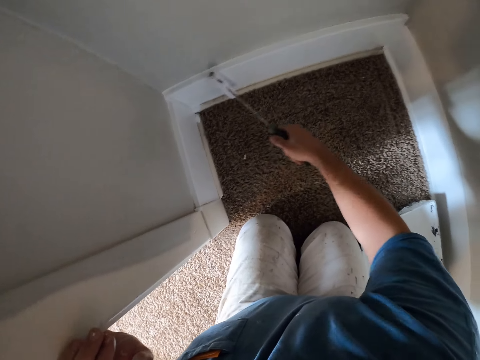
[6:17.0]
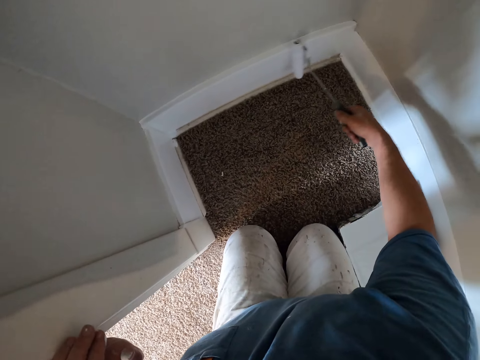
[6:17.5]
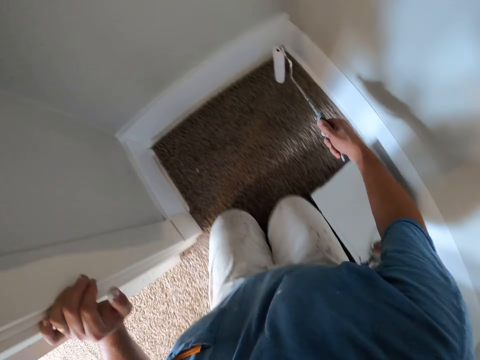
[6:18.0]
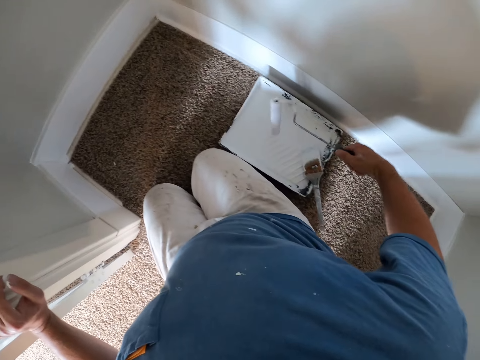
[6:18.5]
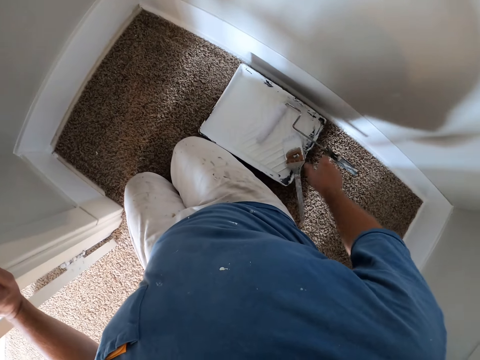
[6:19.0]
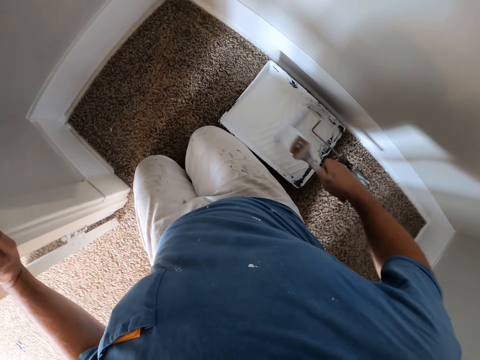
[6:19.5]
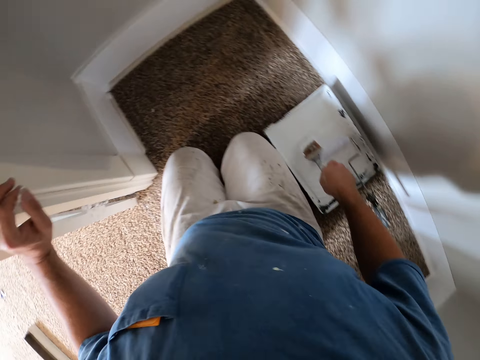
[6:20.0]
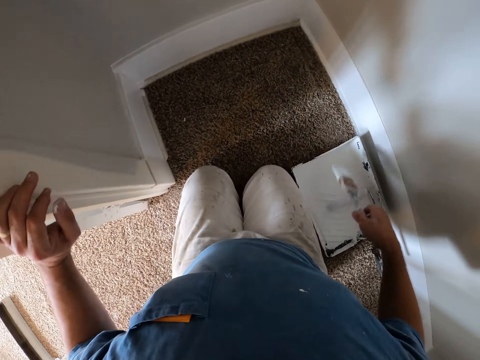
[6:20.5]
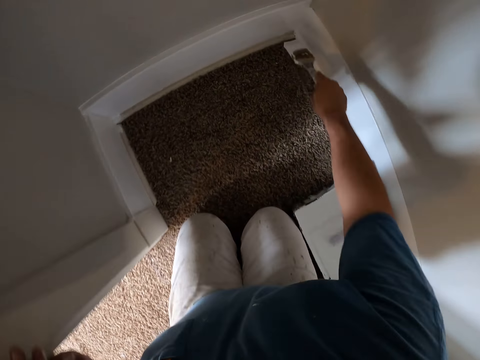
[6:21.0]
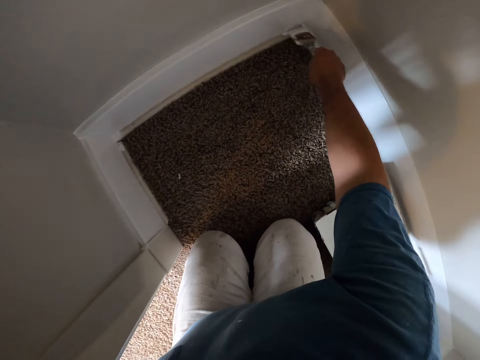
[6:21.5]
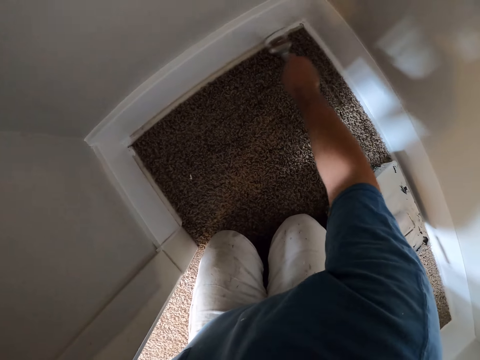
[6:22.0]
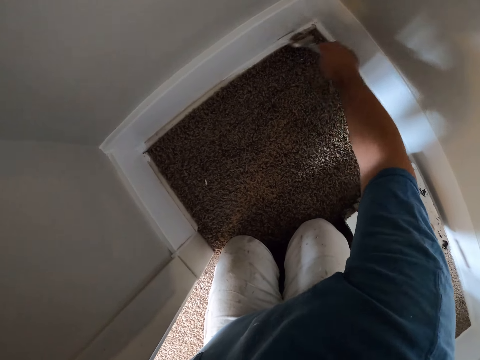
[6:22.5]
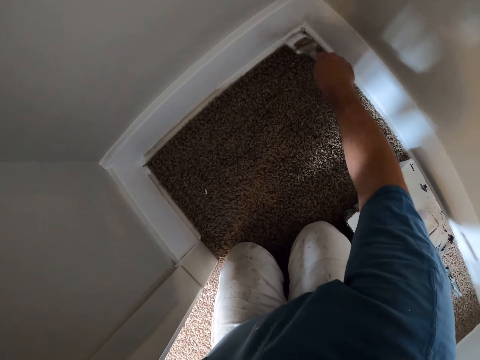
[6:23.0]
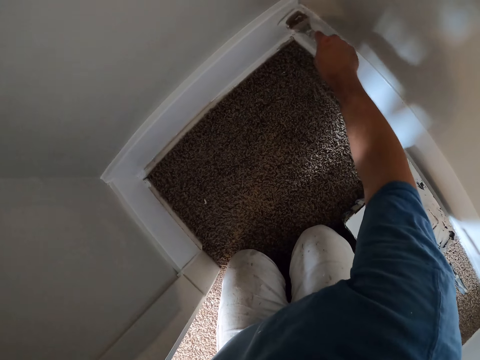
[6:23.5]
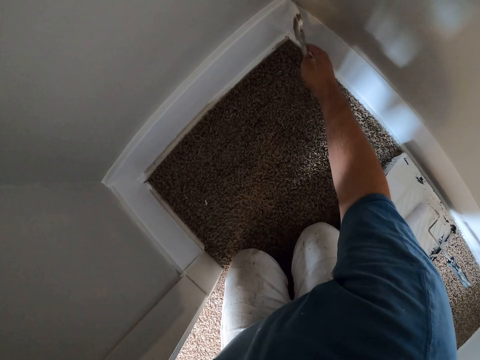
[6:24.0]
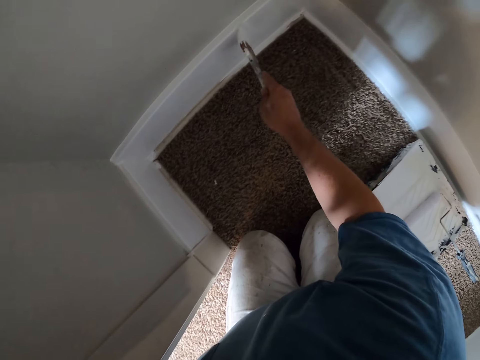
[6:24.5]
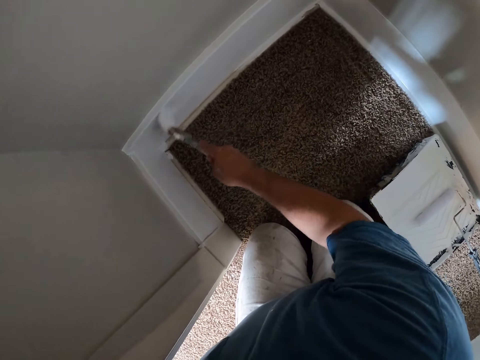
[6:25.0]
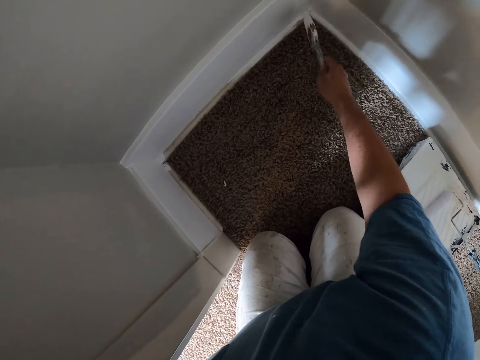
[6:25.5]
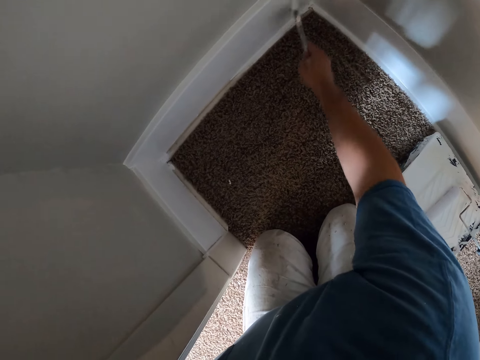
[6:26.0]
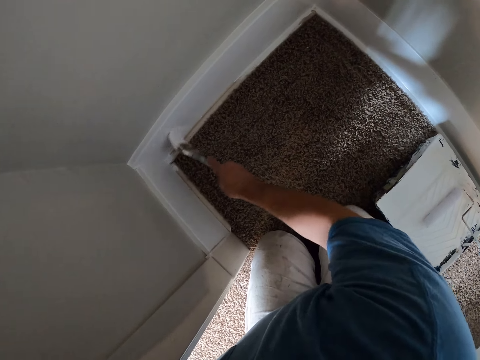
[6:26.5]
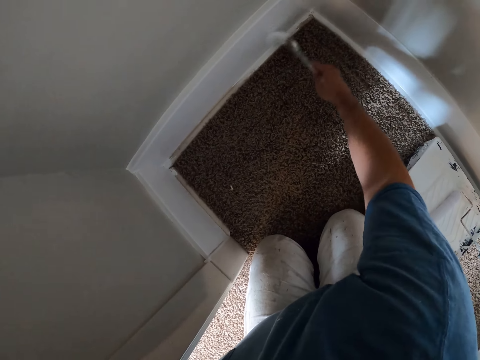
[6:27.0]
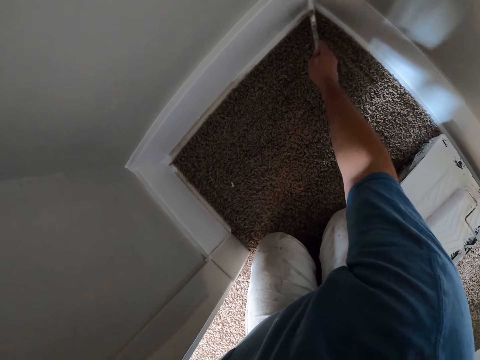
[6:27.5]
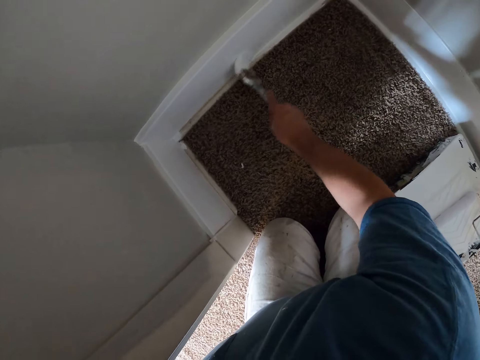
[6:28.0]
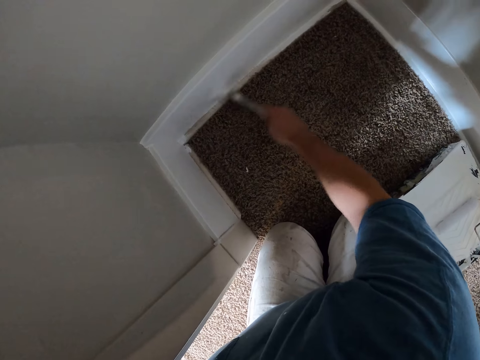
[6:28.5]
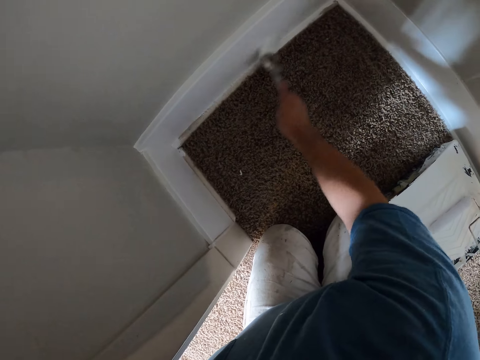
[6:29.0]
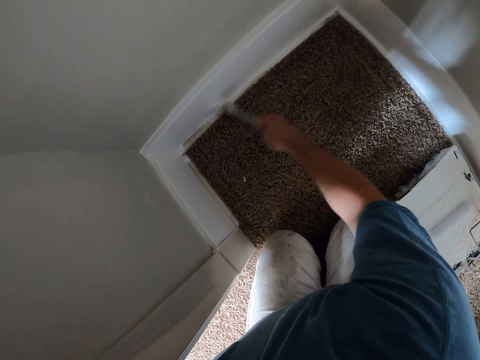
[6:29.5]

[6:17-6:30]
The camera wearer stops painting the wall using a paint roller. They remove the roller from the base of the wall. They drop the roller in the roller tray. They pick up the paint brush from the roller tray. They dip the paint brush into the white paint on the roller tray. They lift up the paint brush from the roller tray. They paint the base of the wall white with the paint brush.

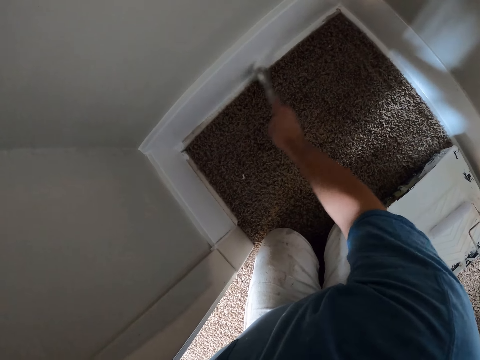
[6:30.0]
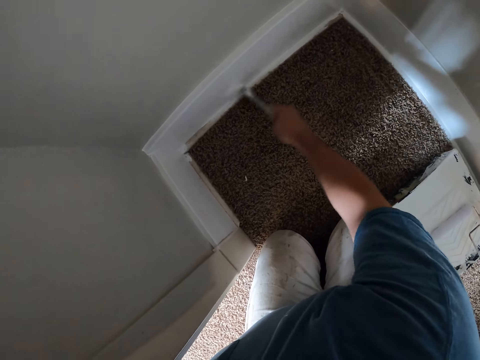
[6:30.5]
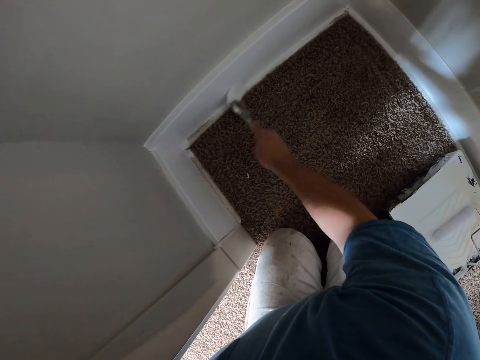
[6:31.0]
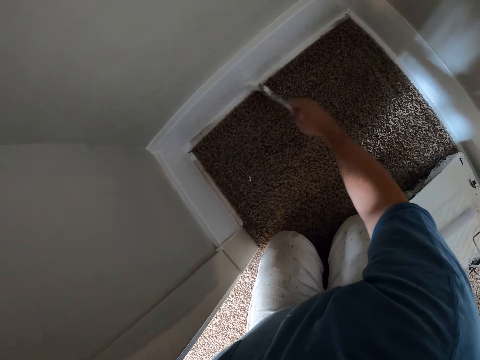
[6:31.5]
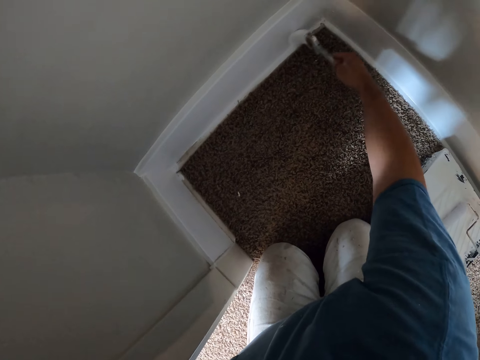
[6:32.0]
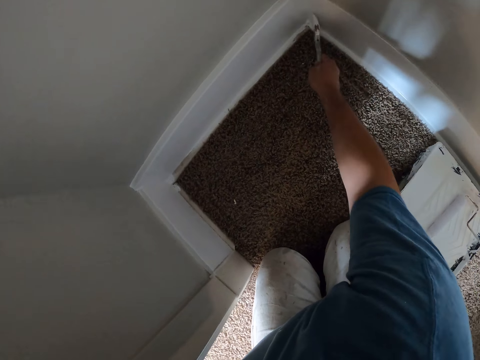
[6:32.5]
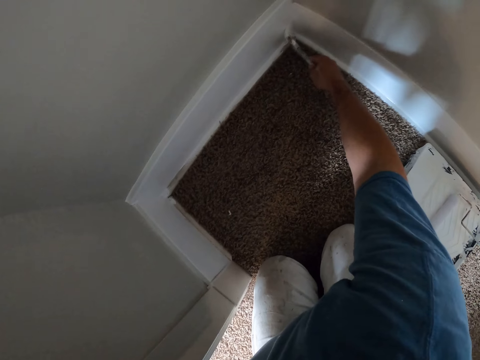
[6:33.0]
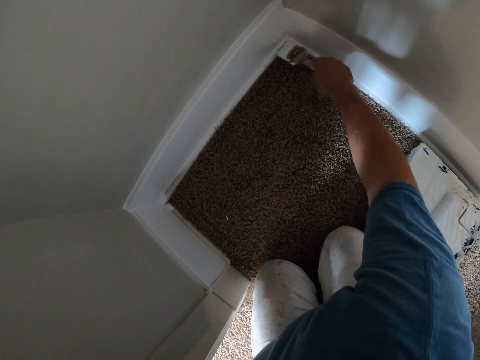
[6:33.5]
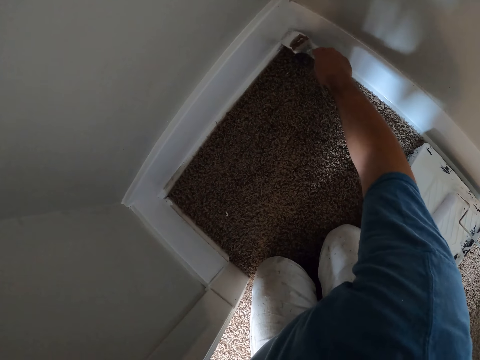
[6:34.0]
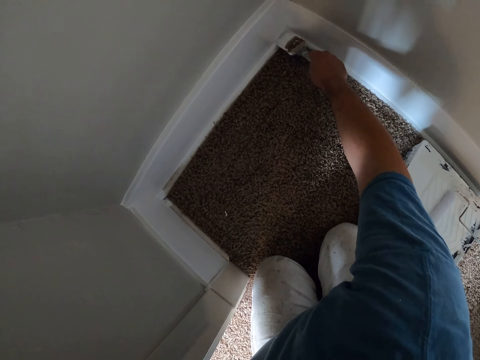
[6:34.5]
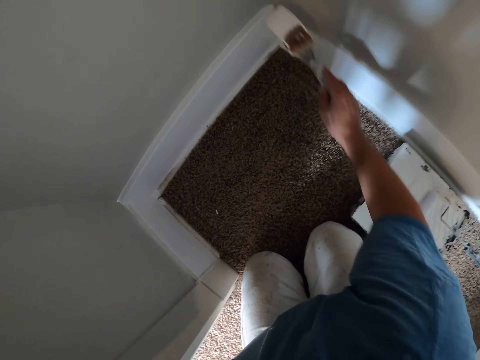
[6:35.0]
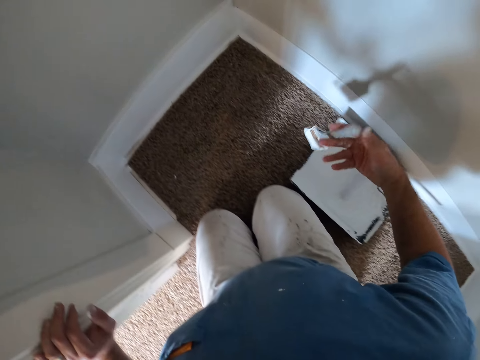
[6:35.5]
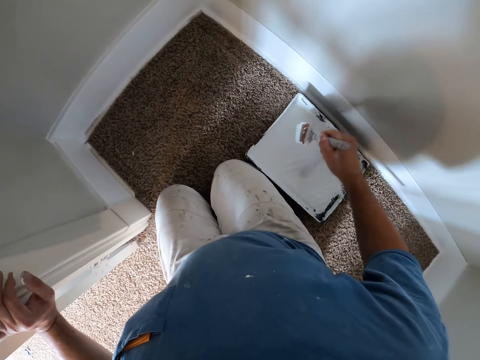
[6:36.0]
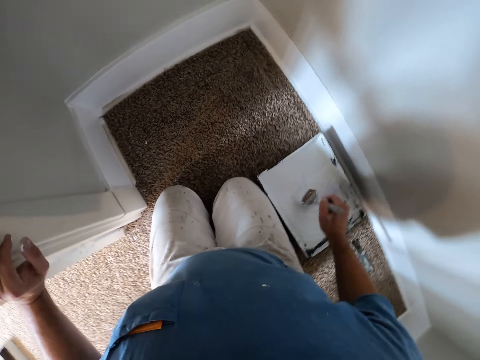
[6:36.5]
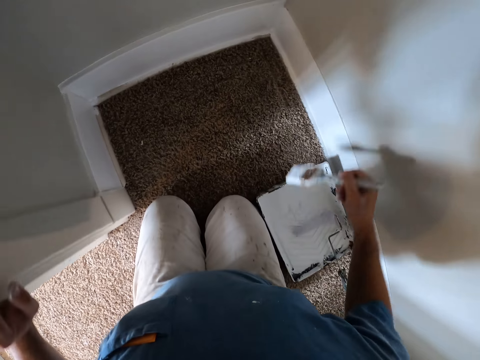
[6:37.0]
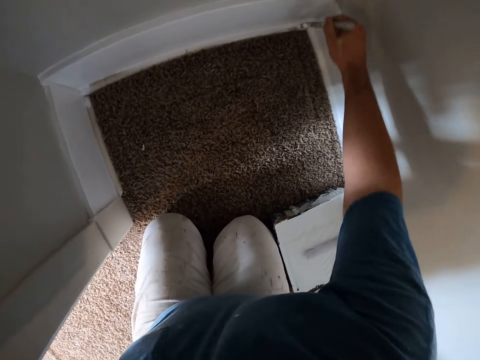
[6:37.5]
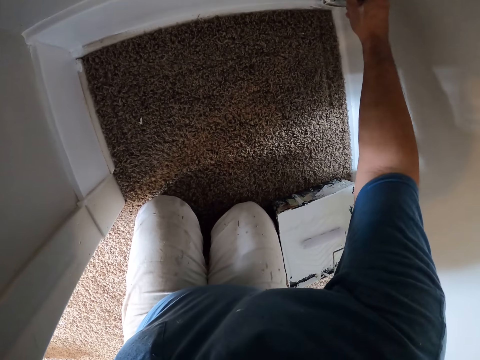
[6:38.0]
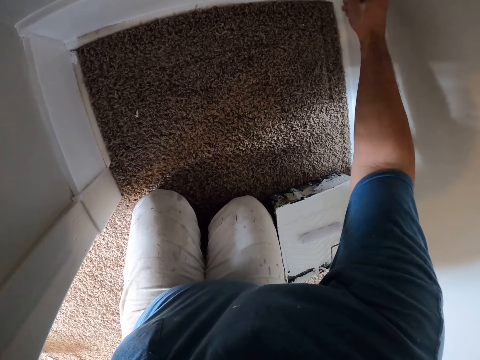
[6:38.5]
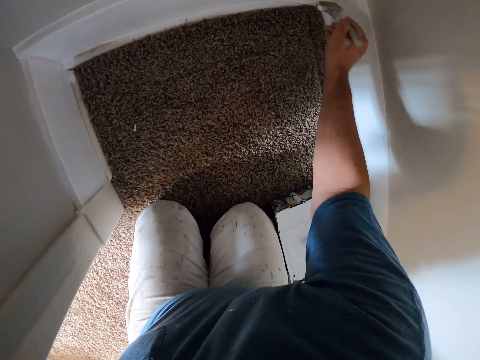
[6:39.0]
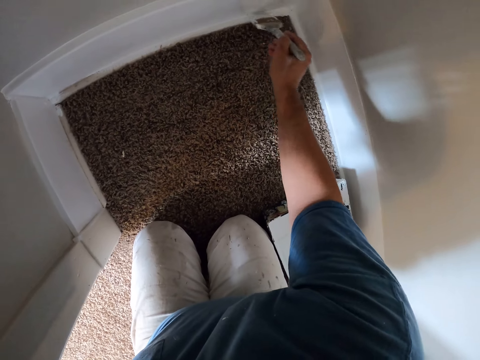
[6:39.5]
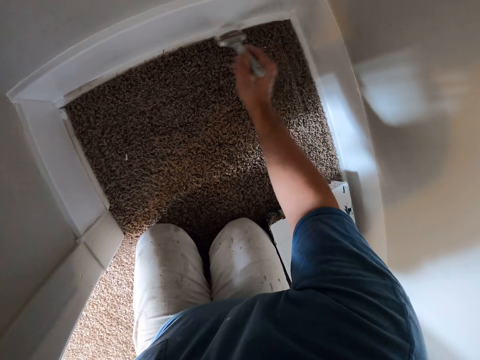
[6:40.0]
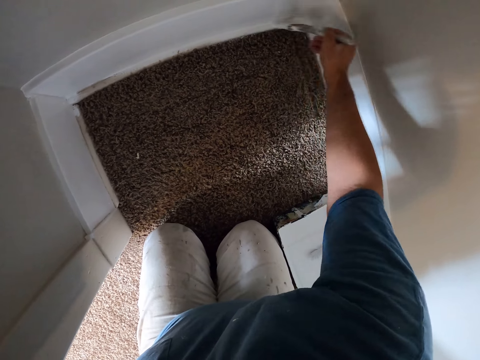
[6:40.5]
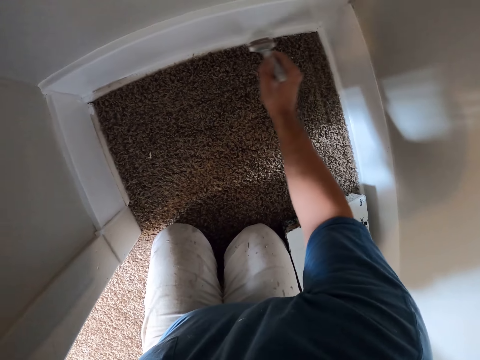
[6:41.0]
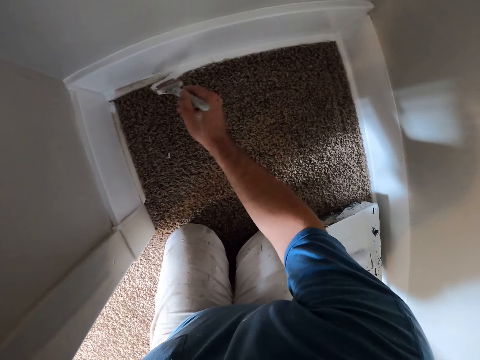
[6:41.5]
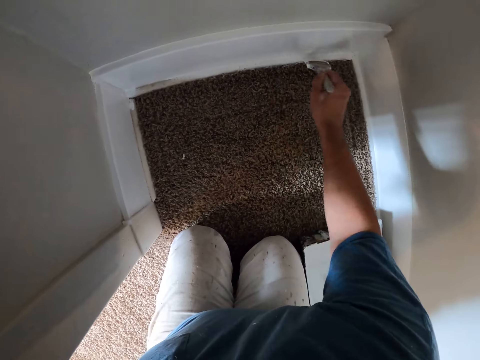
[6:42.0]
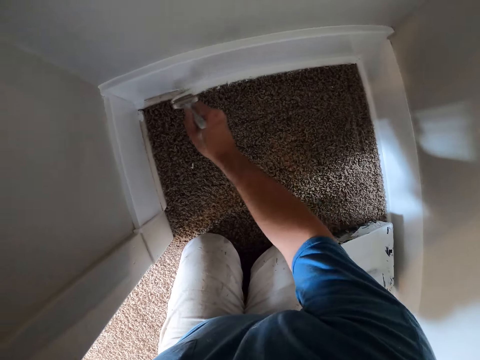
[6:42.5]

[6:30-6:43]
The camera wearer stops painting the wall using a paint brush. They remove the paint brush from the base of the wall. They turn the paint brush. They dip the paint brush into the white paint on the roller tray. They move the paint brush towards the wall. They lift up the paint brush from the roller tray. They paint the base of the wall white with the paint brush.
